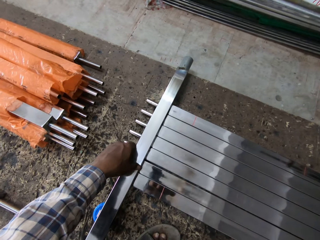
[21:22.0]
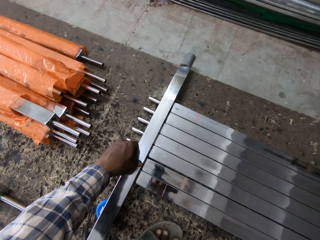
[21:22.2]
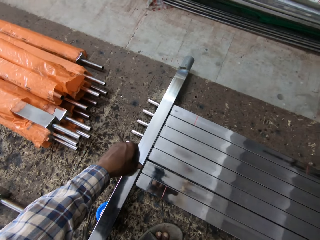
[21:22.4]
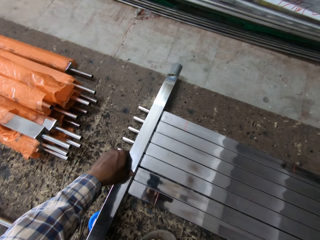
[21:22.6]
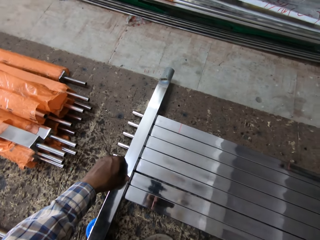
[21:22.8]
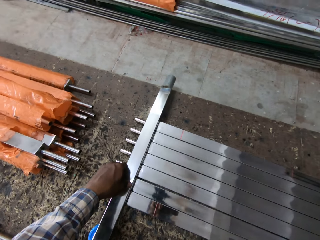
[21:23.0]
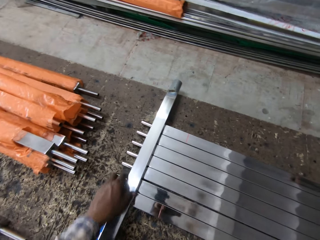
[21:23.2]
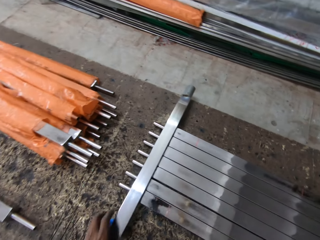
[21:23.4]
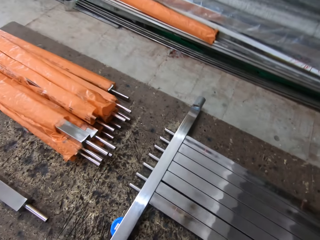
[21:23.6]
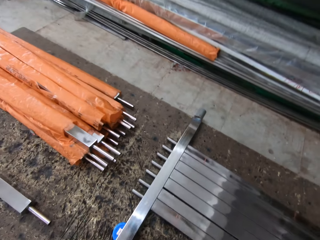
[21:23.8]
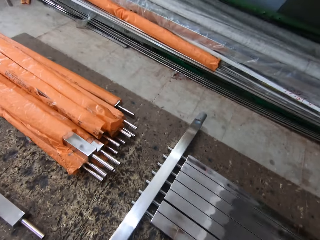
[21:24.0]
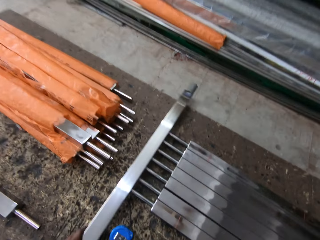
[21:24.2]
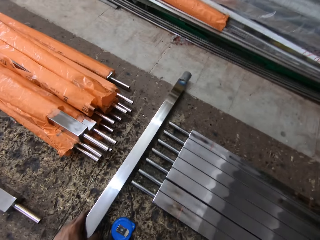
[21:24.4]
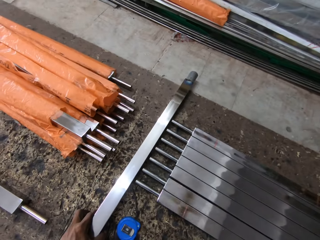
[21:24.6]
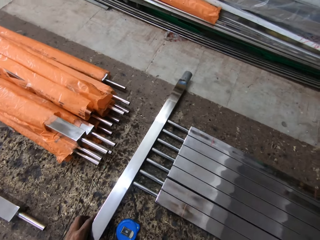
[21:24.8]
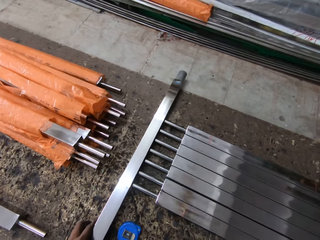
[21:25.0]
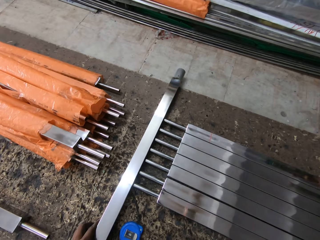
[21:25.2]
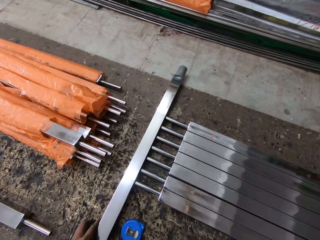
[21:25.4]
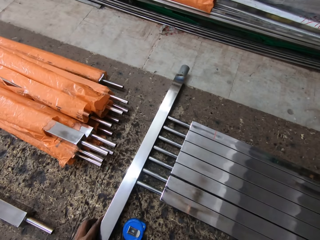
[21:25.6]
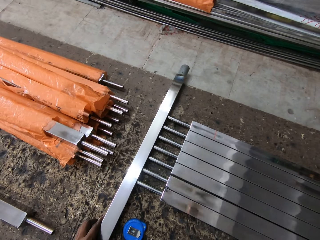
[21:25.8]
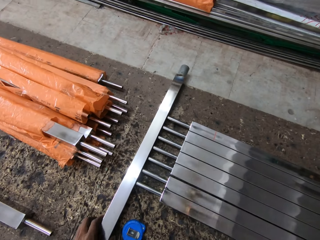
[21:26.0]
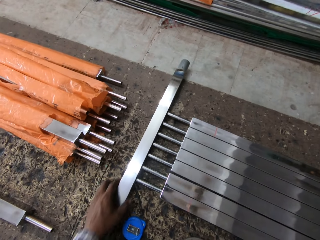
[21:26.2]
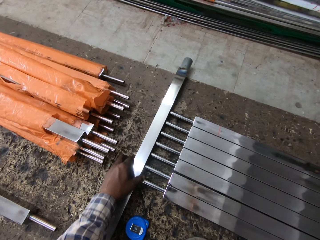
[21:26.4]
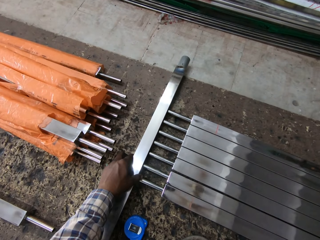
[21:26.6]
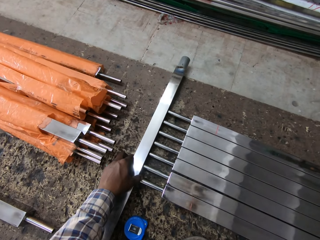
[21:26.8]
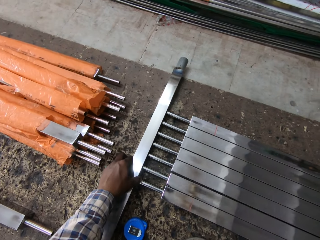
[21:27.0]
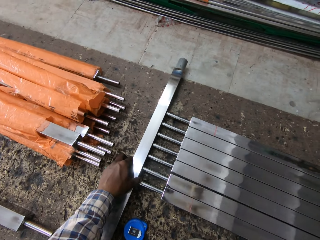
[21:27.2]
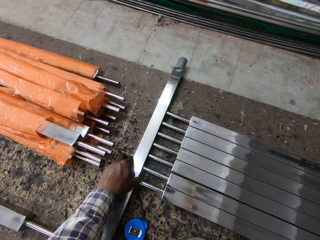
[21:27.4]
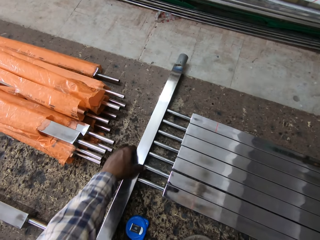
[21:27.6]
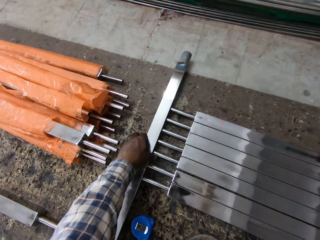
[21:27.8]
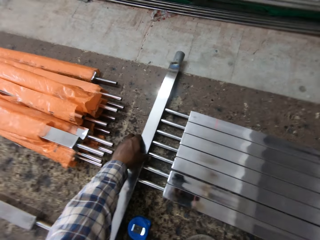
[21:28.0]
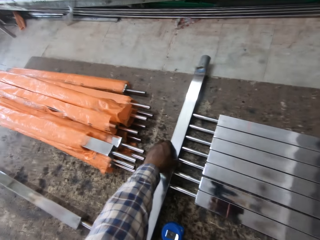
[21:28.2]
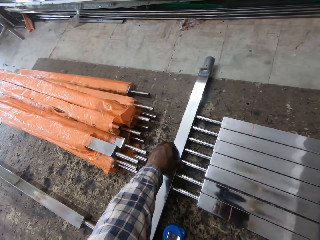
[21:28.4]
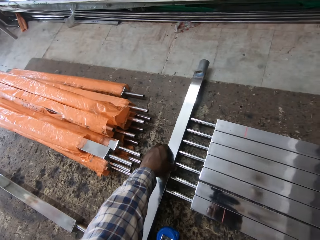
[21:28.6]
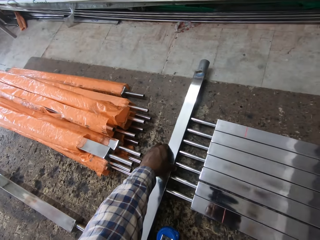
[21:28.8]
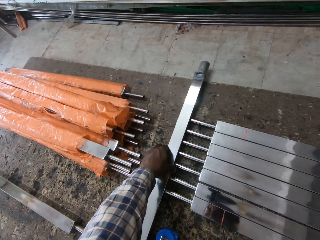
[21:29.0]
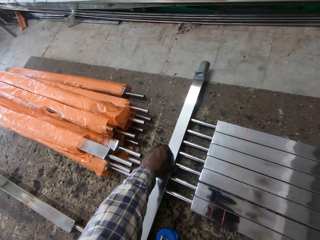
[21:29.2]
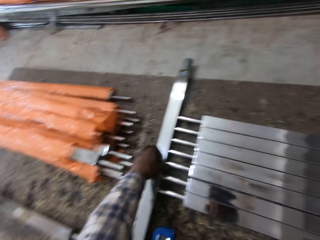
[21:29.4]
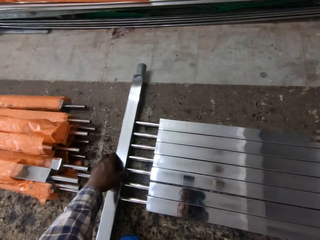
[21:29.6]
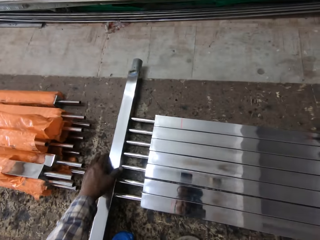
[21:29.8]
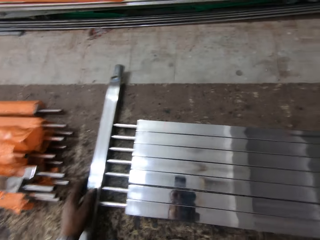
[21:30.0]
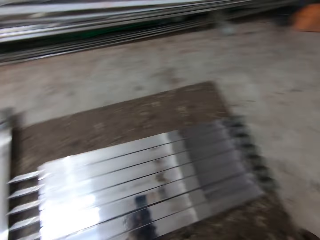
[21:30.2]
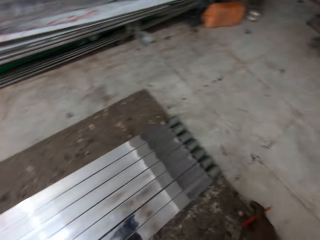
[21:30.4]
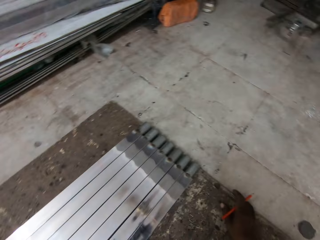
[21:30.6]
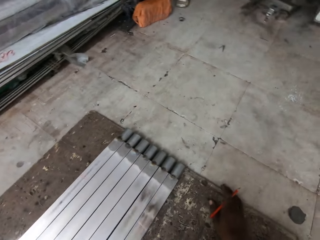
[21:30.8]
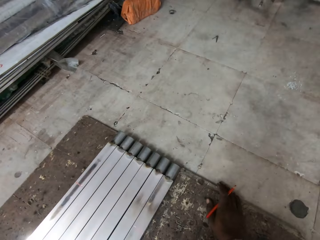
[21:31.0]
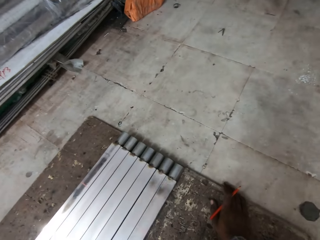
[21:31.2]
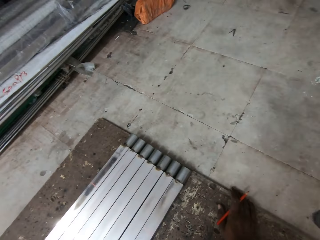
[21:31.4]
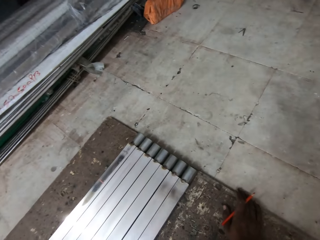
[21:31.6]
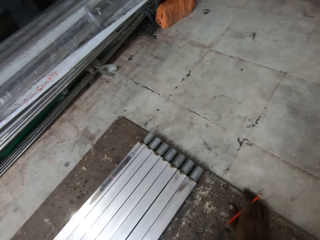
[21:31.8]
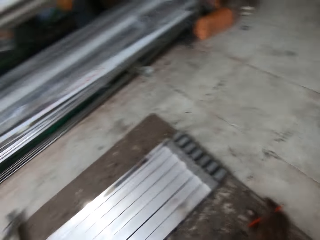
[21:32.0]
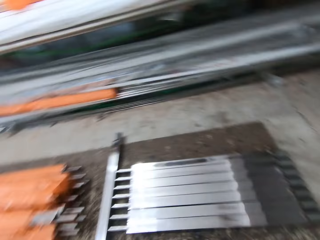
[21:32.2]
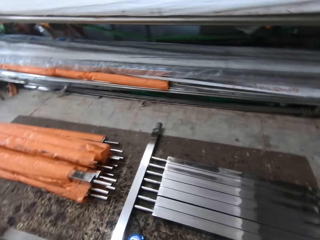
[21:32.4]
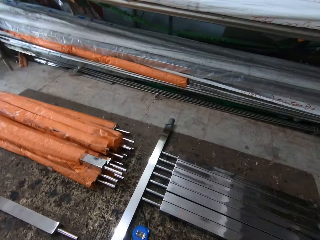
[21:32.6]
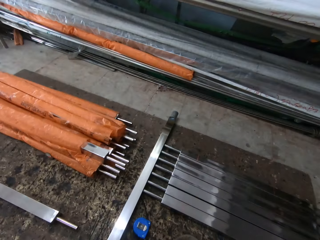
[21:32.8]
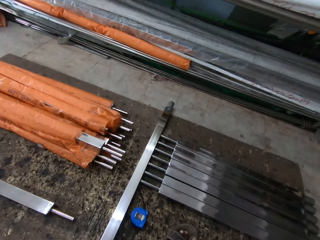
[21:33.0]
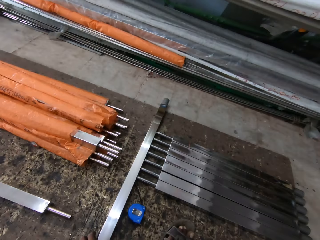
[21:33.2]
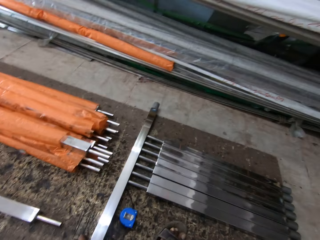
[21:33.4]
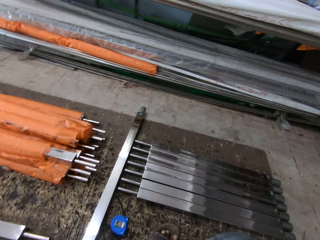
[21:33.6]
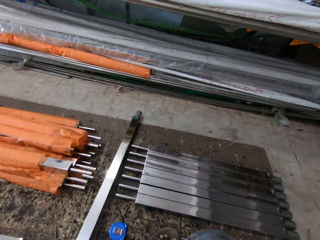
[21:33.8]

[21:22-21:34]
The camera wearer removes the metal bar. They look around. They drop the metal. They fix the metal bar back to the metal bars. They adjust the metal. They look around.

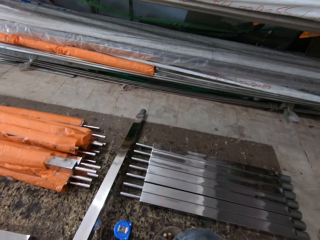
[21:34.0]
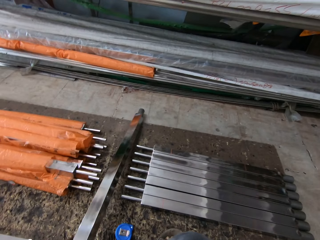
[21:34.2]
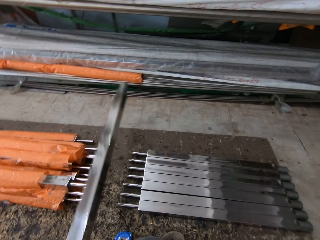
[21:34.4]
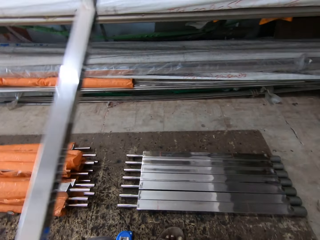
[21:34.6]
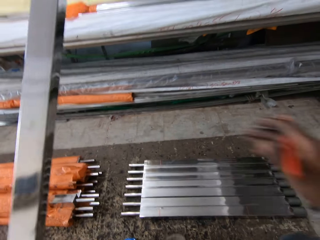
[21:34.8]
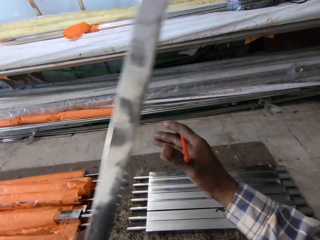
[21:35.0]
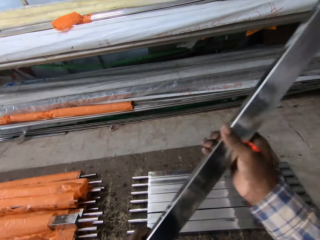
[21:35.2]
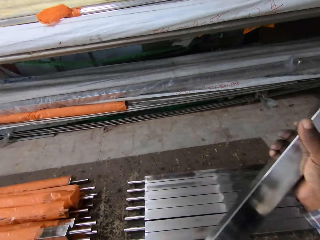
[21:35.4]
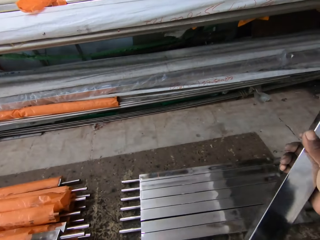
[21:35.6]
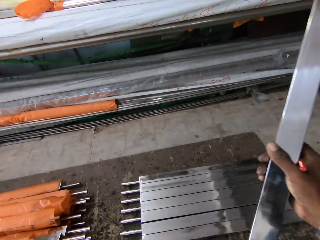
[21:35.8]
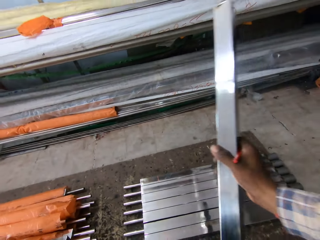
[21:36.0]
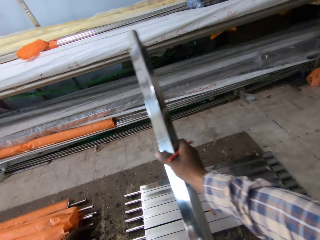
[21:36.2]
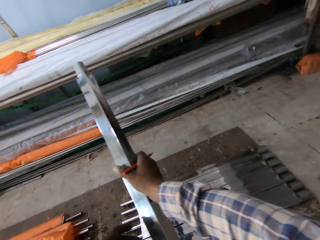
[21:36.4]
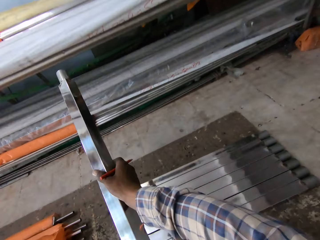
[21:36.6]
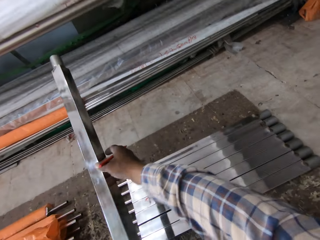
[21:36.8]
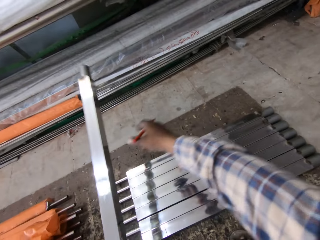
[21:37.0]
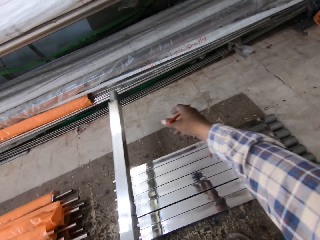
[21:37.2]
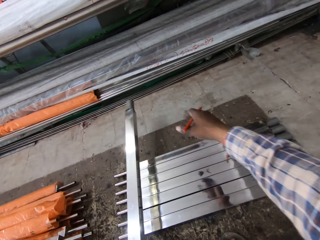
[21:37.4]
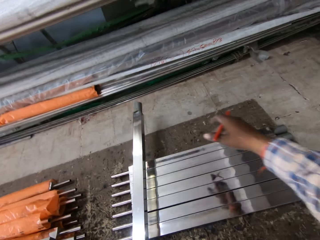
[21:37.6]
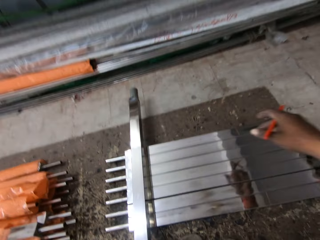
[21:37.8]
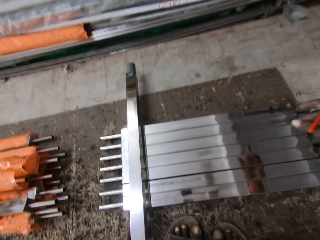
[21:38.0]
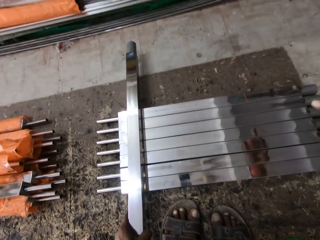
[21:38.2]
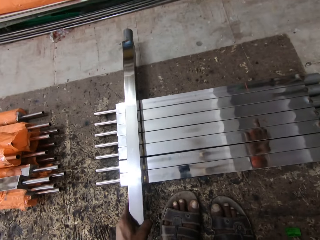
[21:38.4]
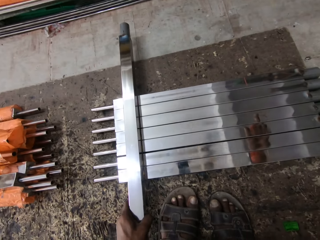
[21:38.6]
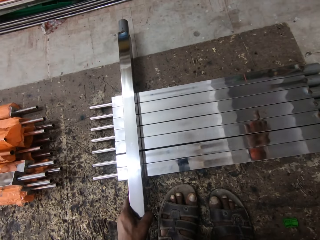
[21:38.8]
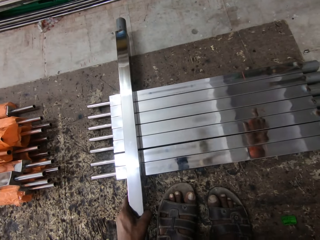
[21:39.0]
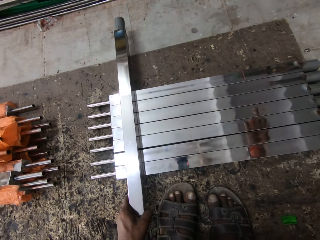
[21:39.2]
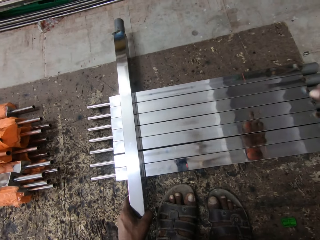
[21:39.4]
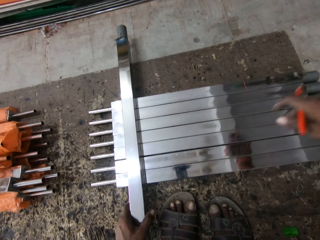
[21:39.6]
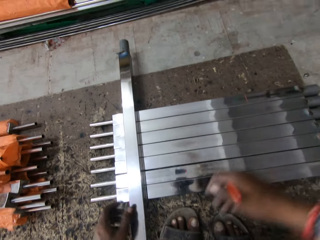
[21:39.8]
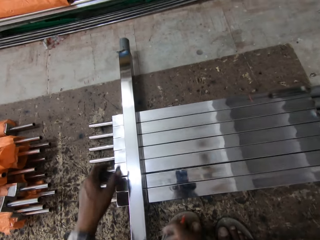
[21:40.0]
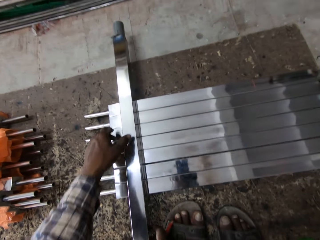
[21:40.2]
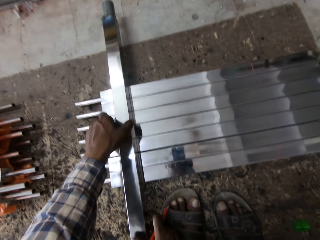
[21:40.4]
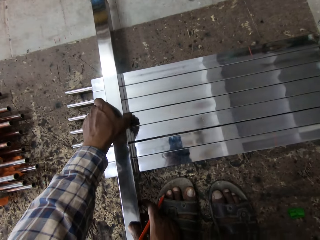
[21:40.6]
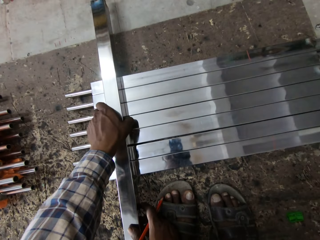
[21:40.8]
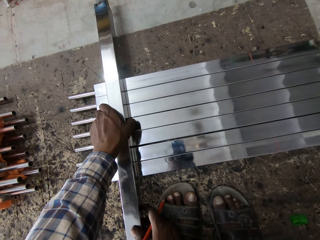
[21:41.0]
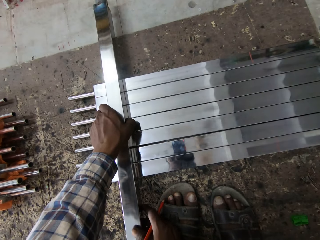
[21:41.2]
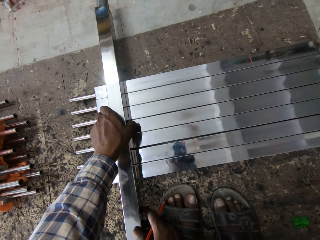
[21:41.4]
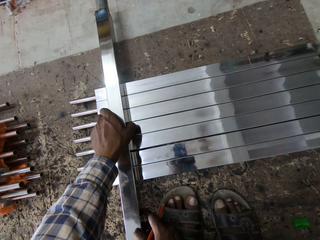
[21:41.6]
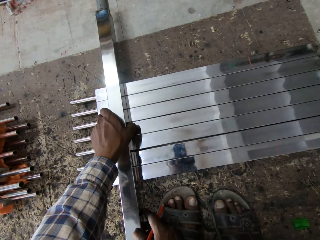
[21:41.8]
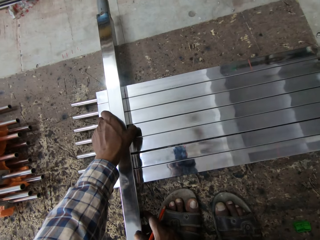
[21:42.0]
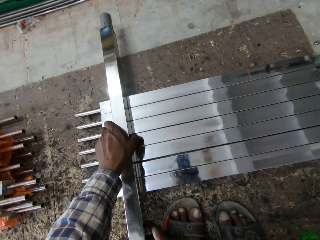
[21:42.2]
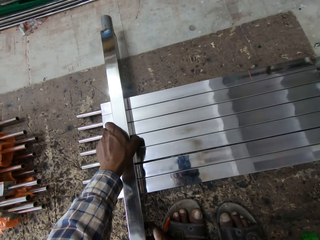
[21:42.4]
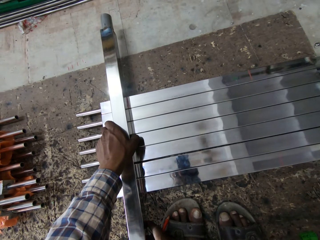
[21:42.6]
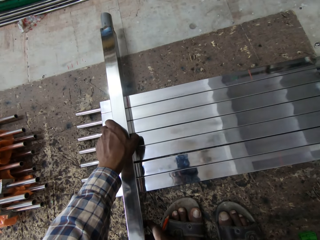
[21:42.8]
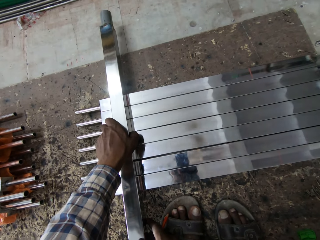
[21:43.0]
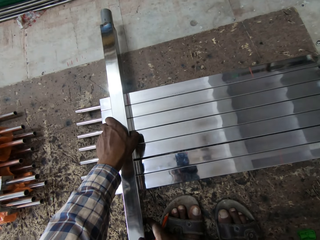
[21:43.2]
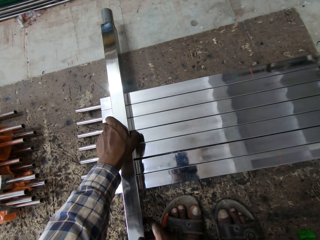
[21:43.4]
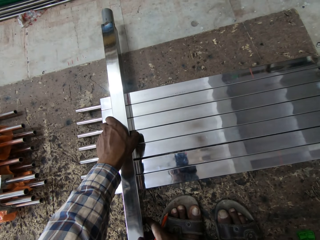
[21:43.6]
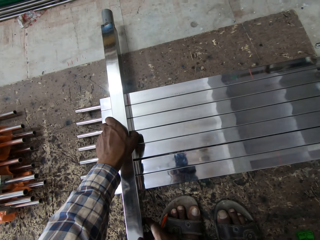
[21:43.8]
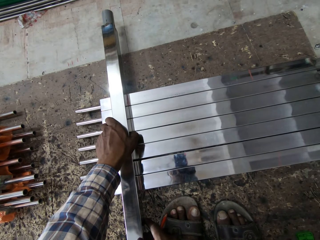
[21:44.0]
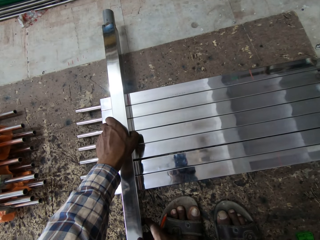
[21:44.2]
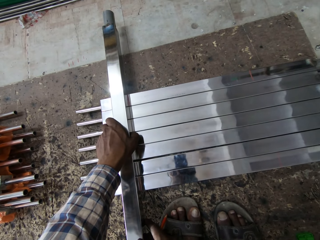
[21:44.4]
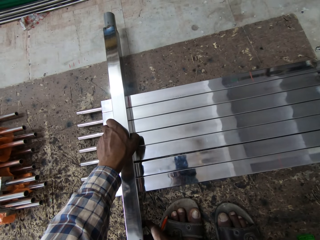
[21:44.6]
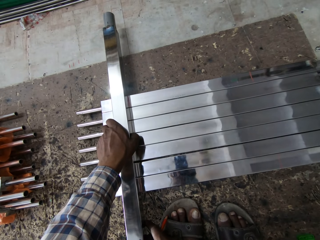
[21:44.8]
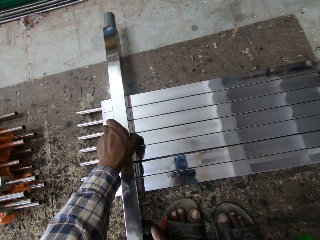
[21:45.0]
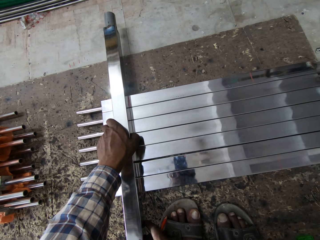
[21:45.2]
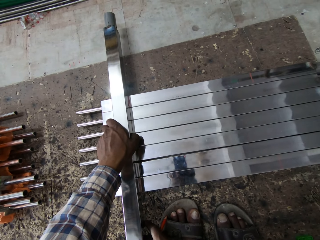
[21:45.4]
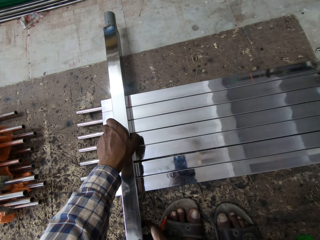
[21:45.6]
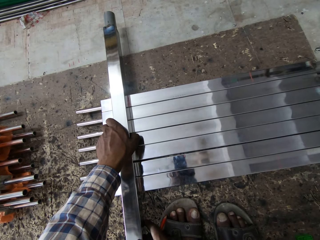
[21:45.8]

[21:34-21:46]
The camera wearer pulls the metal bar. They lift the metal bar. They hold the metal bar with both hands. They lower the metal bar to the metal bar. They put the metal on metal. They adjust the metal bar.
